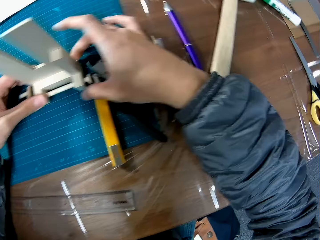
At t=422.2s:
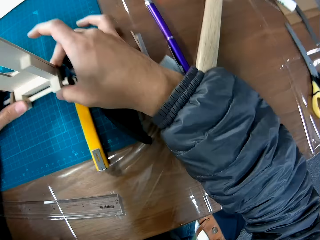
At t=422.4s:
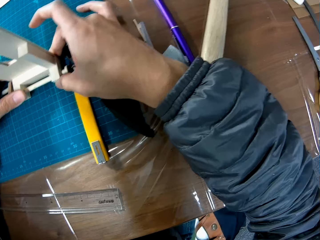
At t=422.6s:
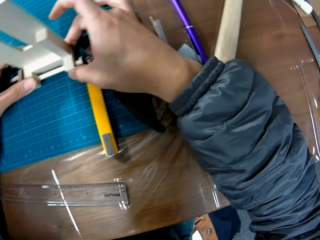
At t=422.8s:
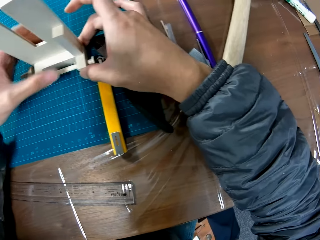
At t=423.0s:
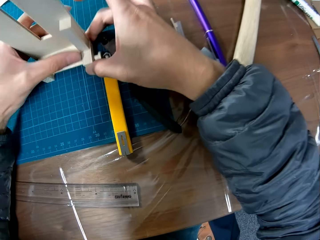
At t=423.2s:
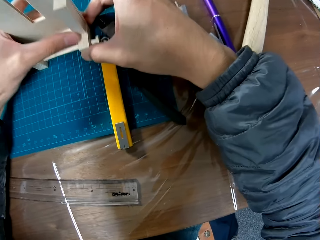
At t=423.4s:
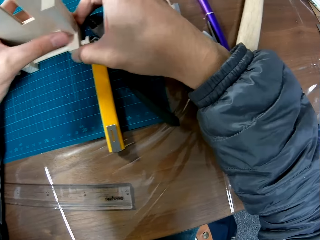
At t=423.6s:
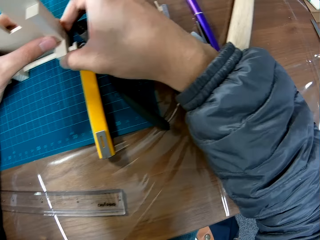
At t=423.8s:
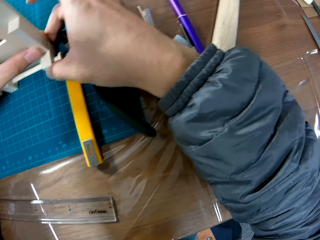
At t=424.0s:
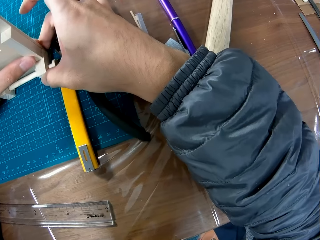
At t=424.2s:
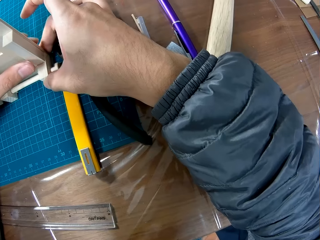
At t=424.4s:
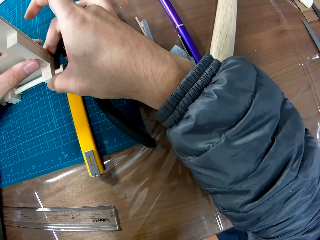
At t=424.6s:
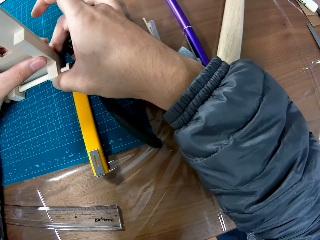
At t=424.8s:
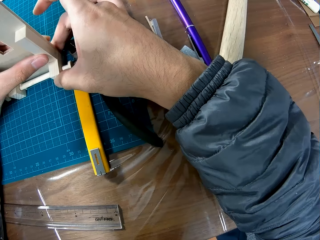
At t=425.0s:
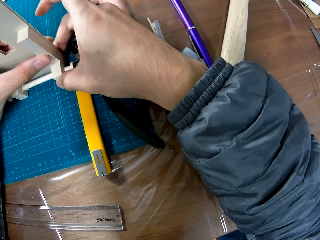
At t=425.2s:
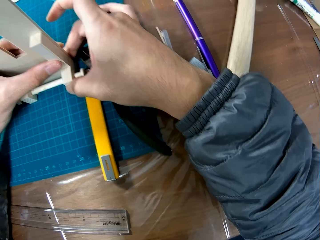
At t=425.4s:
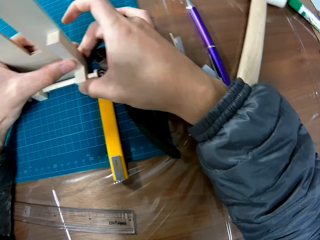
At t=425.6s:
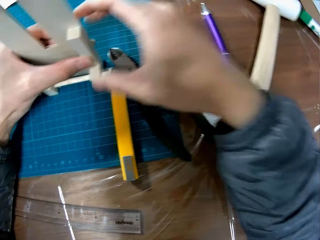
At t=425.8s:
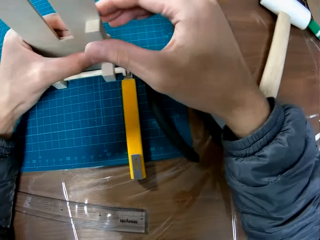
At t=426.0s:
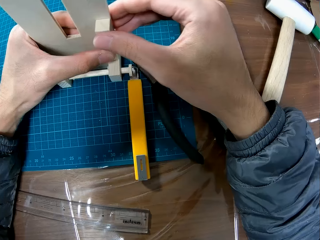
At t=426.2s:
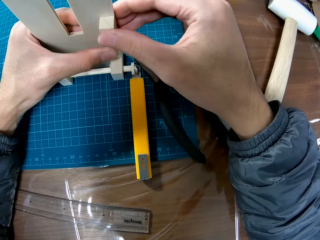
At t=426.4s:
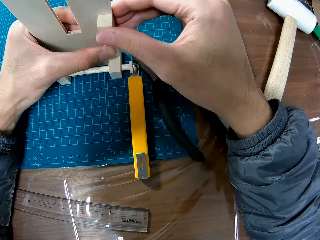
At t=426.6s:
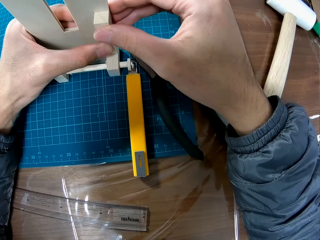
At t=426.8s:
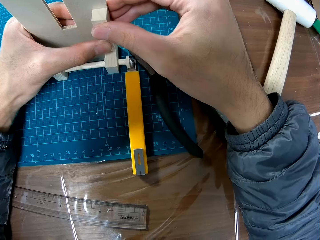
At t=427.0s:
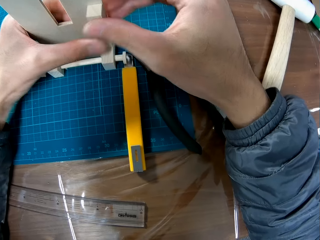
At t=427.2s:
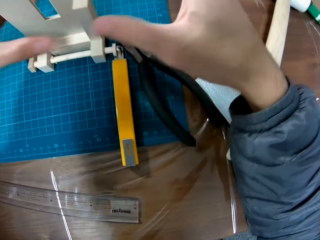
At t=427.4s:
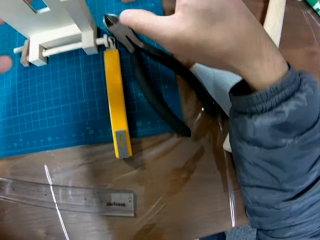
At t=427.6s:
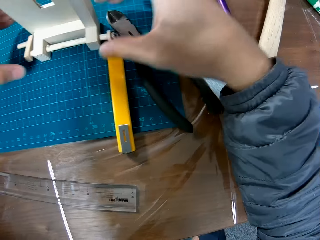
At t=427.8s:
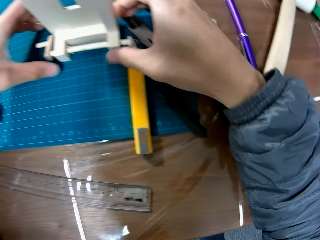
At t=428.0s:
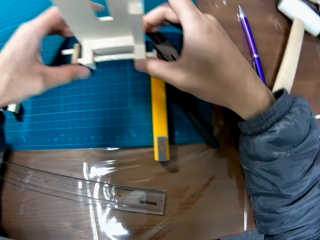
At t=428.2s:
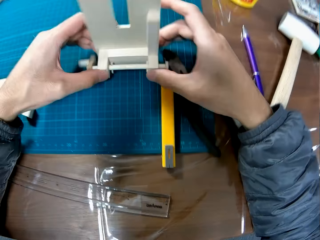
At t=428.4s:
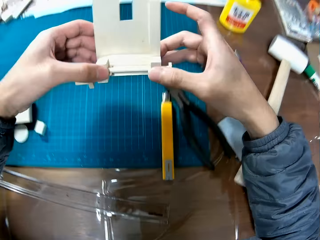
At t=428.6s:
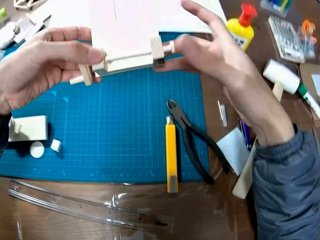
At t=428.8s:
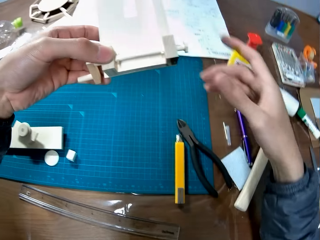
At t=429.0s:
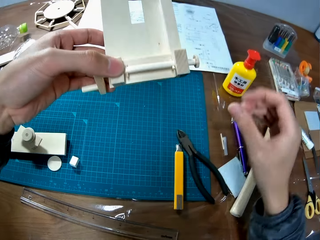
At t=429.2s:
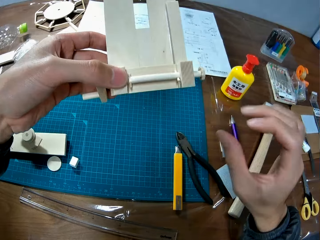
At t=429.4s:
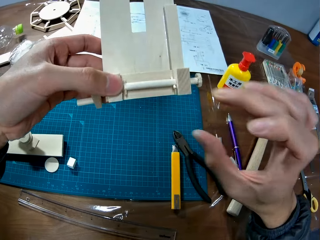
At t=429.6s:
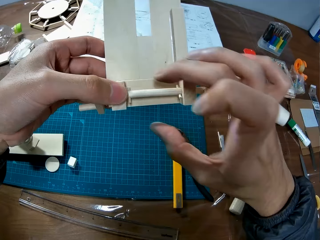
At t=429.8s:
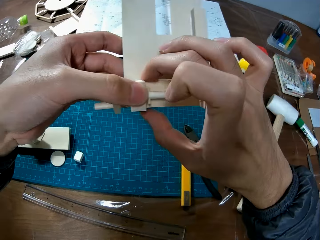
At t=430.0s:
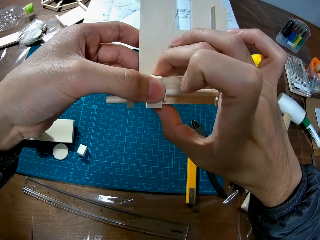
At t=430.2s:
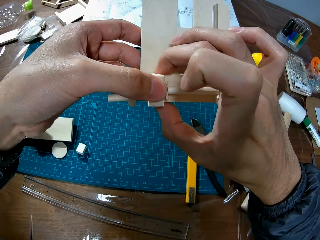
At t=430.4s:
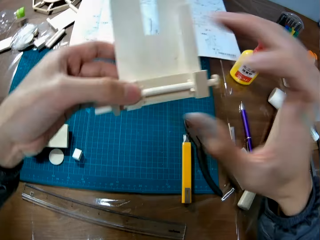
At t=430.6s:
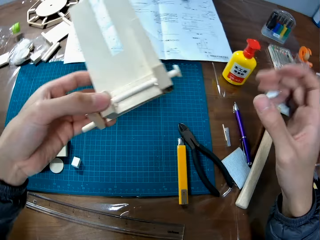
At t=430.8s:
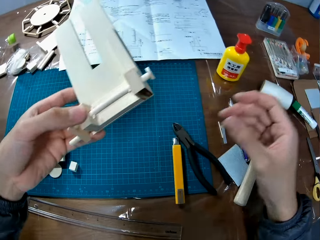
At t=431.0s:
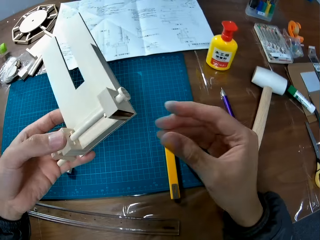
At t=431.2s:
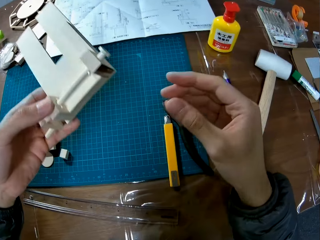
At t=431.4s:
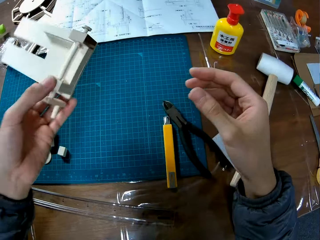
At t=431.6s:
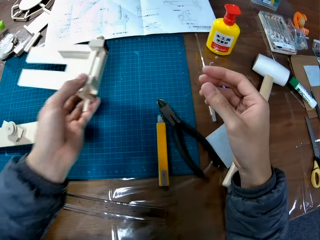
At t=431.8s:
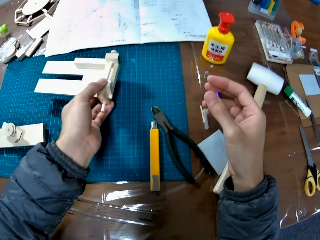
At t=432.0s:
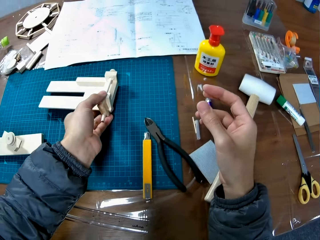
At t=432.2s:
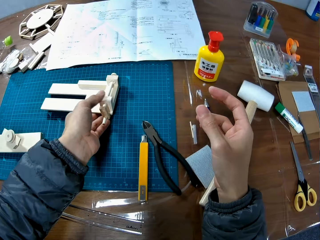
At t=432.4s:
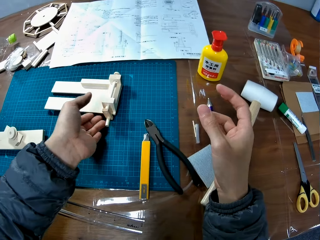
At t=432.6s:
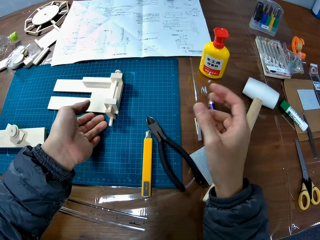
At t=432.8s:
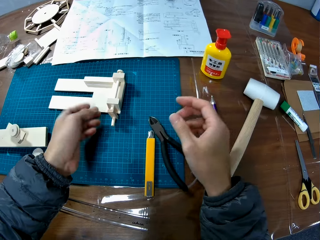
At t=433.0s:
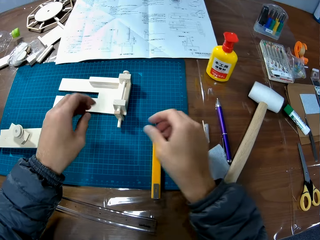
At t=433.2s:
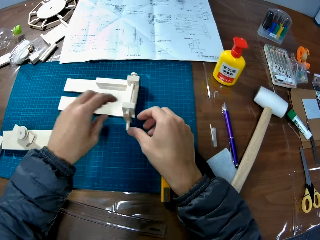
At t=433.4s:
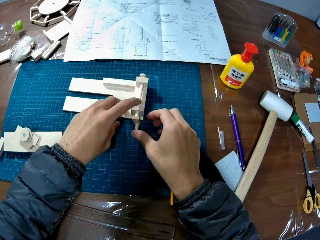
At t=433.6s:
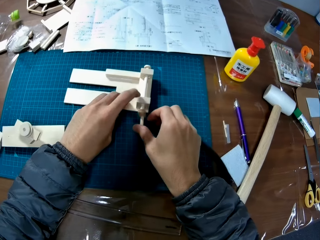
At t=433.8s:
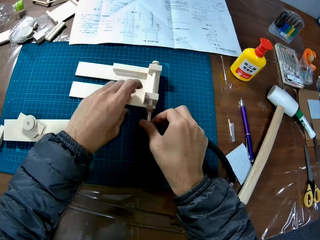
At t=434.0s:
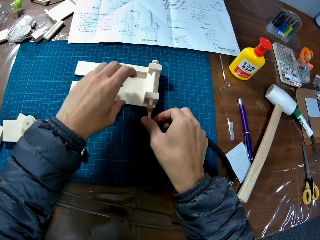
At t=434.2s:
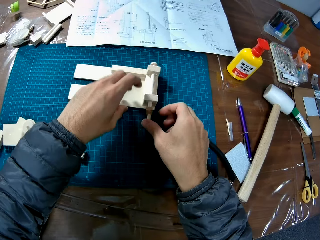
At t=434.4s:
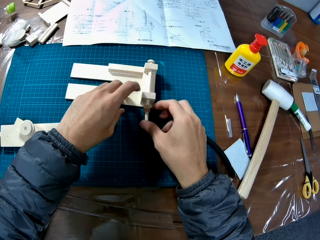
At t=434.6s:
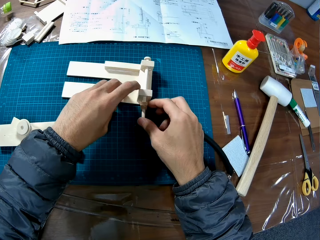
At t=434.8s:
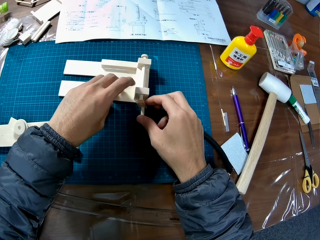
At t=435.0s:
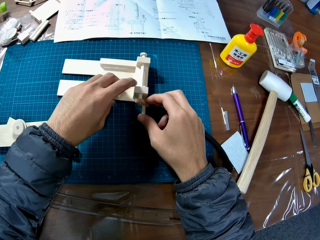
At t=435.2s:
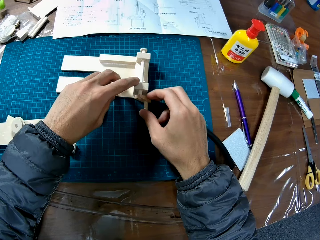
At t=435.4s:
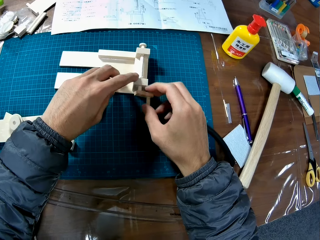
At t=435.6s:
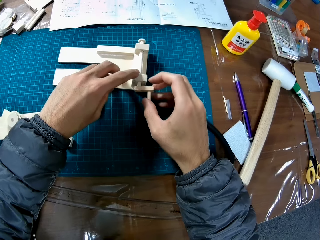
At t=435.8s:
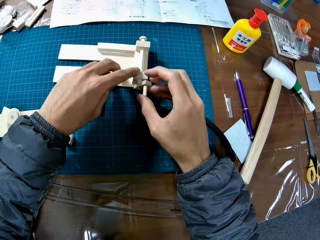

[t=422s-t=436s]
The camera wearer lifts the model. They hold the model with a hand. They fix the model. They put the wooden craft on the cutting mat on the table. They fix the model.

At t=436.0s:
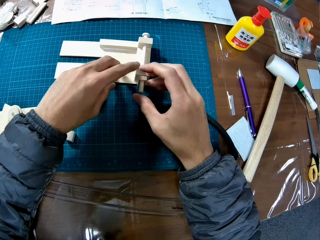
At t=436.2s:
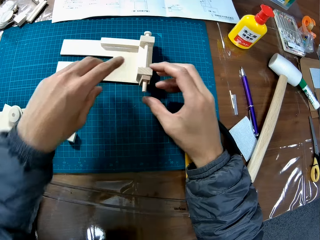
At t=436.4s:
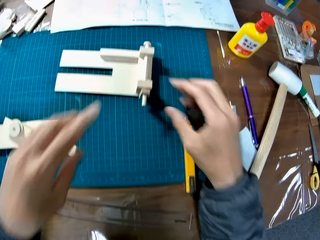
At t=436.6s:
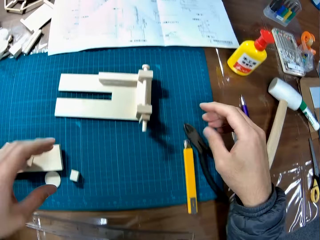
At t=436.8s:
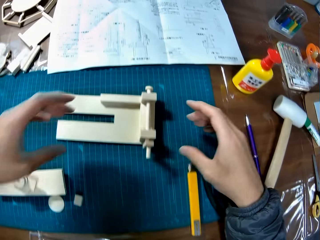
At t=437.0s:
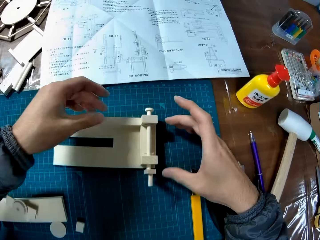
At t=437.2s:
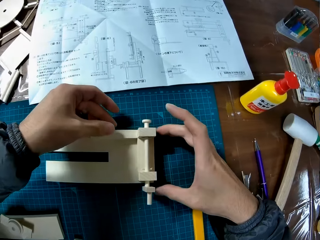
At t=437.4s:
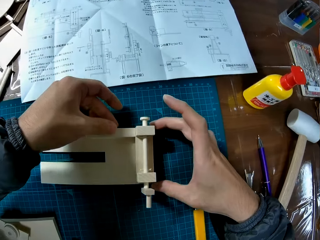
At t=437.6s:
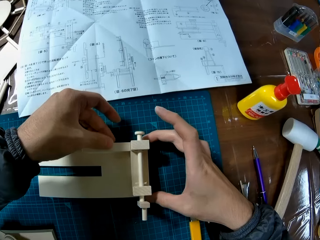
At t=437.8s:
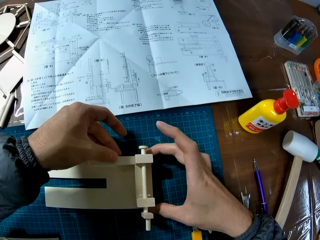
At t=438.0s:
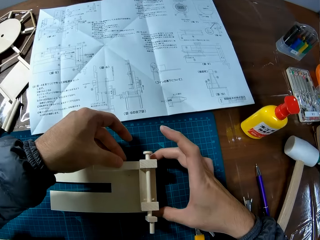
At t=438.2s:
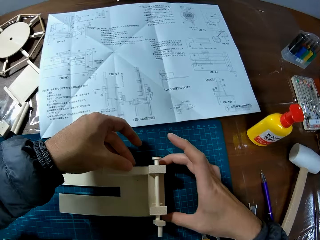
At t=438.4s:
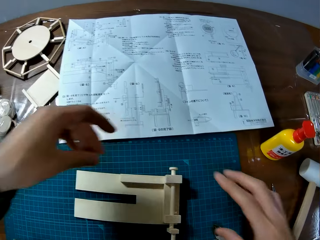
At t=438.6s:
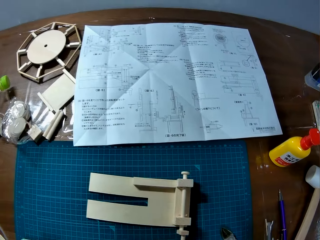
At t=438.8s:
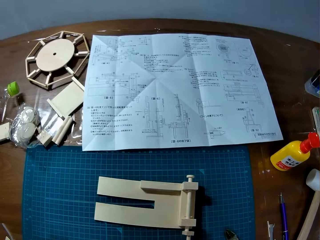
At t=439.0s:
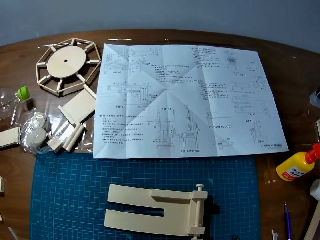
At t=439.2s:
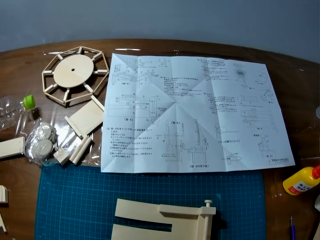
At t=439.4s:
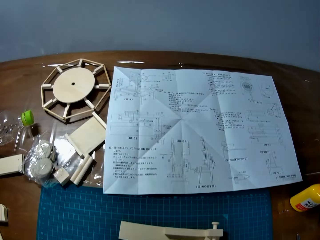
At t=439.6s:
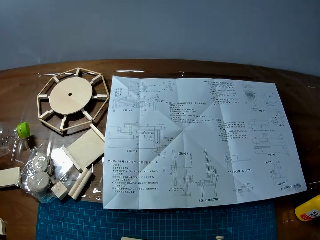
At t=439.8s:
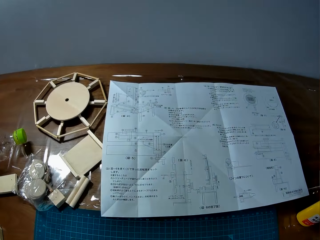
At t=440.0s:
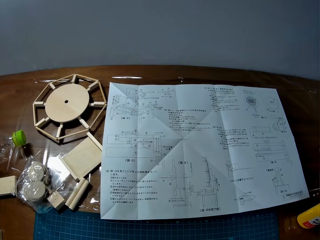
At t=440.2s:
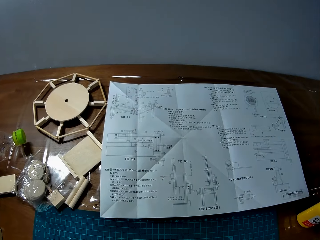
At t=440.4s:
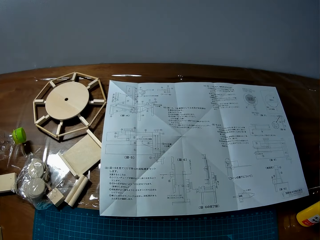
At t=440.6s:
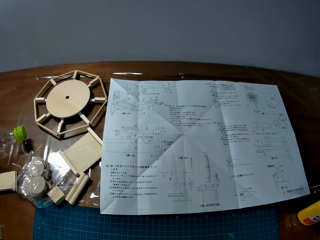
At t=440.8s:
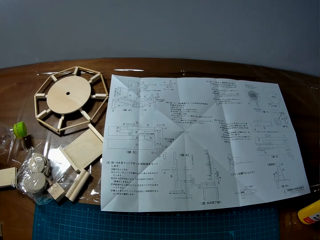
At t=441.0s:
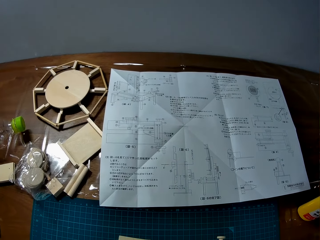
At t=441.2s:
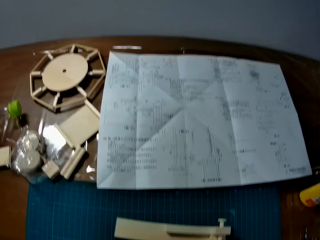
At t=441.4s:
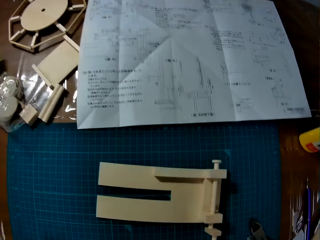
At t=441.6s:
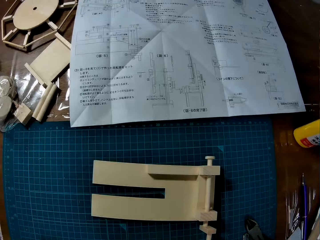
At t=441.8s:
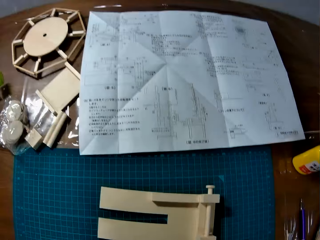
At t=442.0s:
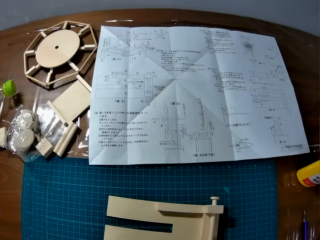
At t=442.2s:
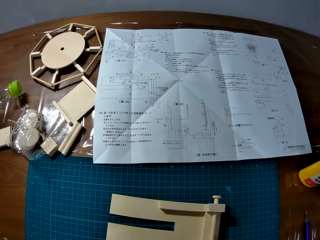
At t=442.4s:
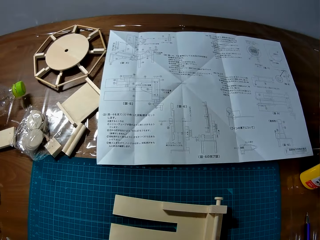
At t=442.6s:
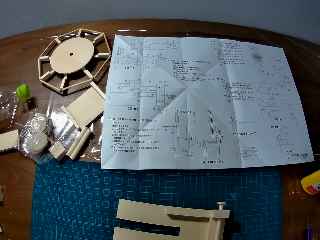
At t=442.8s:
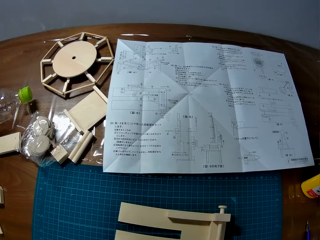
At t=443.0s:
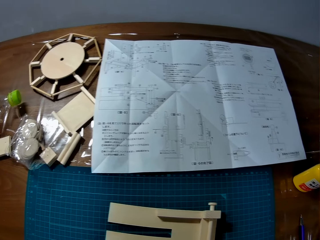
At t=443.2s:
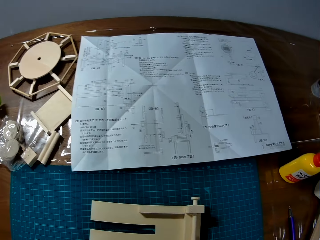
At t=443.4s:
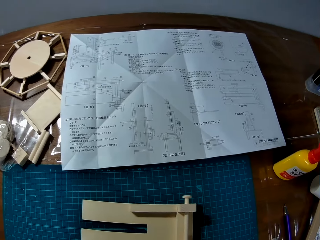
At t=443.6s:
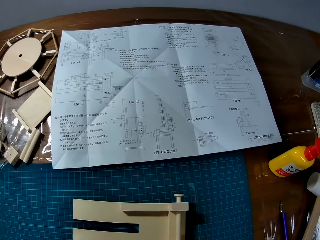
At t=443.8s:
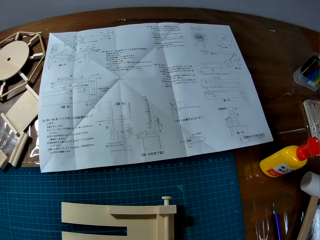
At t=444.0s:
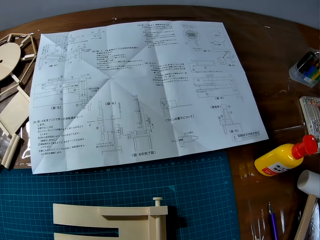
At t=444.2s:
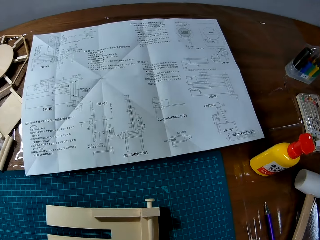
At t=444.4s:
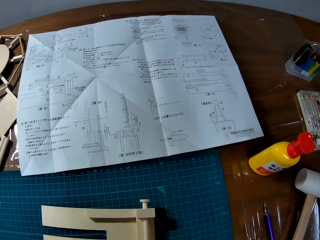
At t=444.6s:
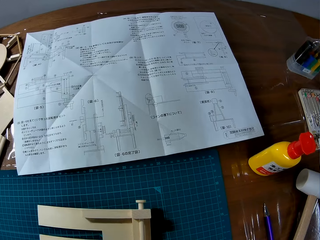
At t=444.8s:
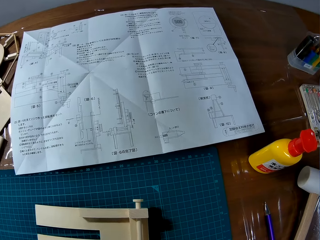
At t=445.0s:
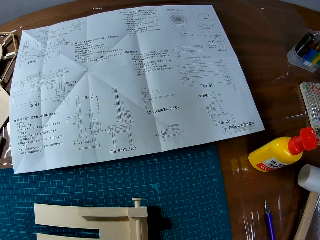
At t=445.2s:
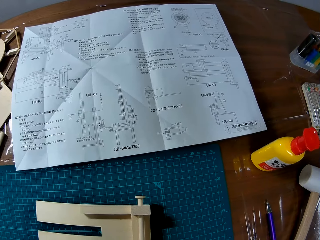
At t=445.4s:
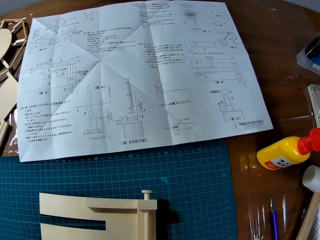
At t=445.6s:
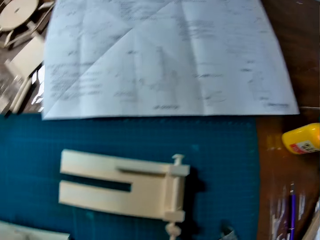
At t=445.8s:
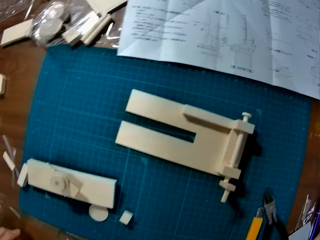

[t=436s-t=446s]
The camera wearer lifts the hands. They hold the model. They fix the model. They read the paper.
